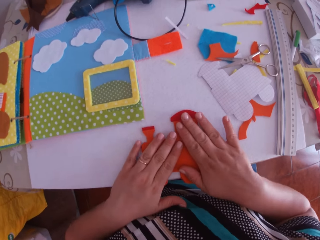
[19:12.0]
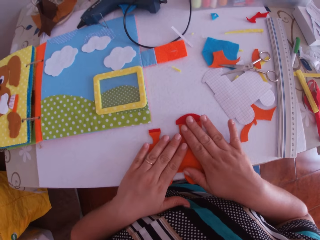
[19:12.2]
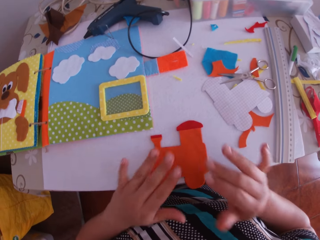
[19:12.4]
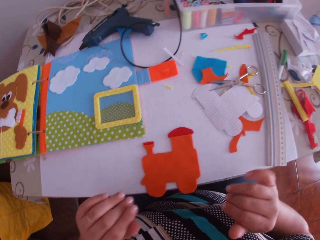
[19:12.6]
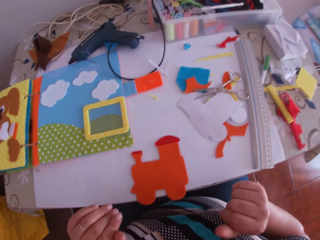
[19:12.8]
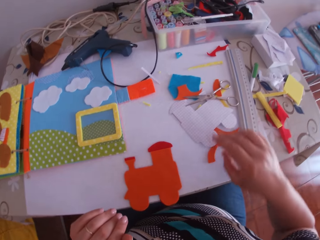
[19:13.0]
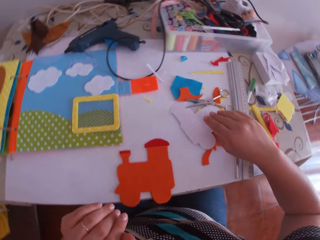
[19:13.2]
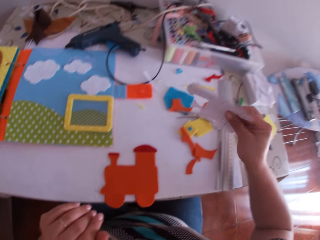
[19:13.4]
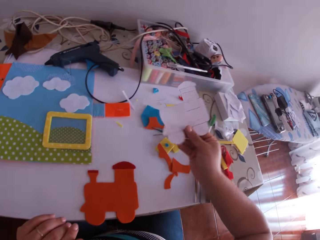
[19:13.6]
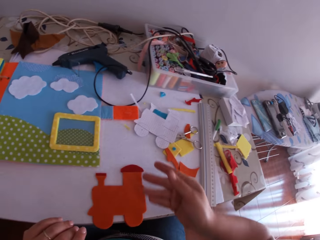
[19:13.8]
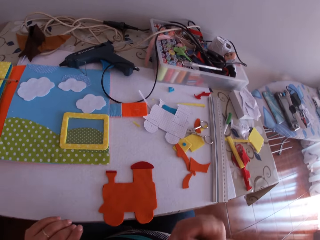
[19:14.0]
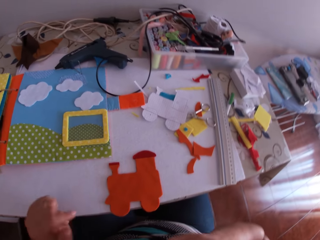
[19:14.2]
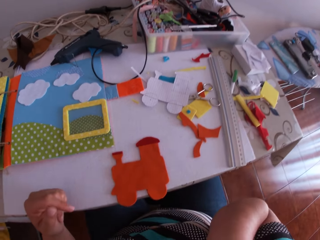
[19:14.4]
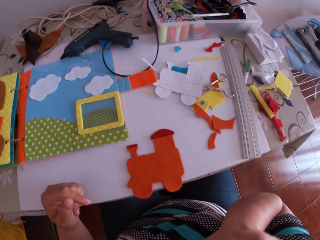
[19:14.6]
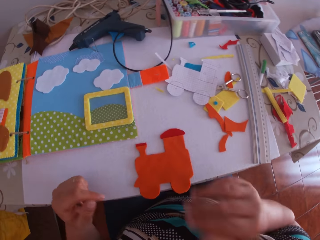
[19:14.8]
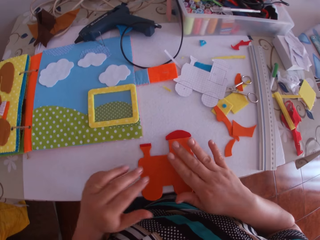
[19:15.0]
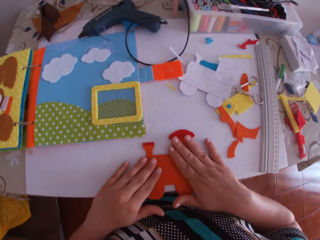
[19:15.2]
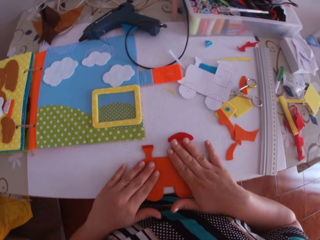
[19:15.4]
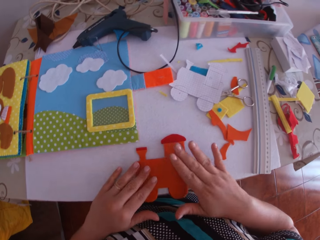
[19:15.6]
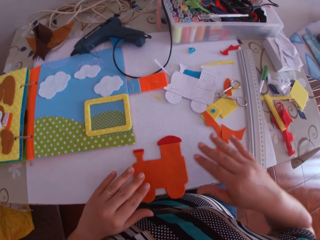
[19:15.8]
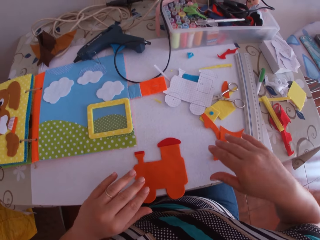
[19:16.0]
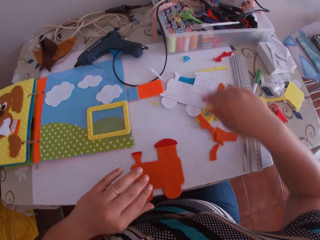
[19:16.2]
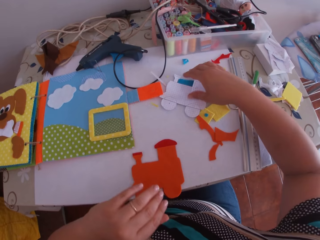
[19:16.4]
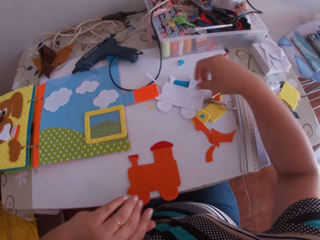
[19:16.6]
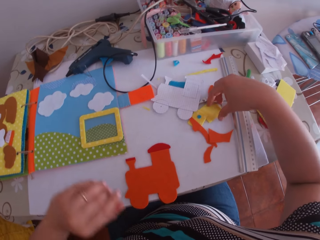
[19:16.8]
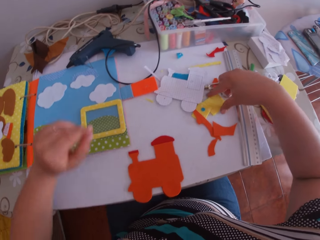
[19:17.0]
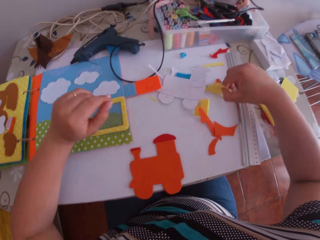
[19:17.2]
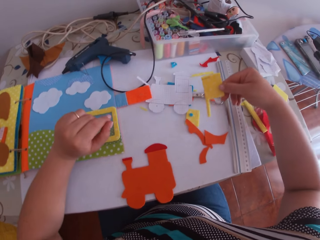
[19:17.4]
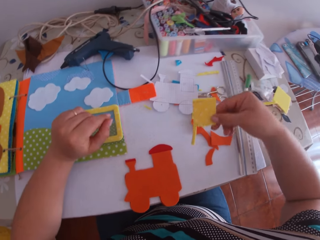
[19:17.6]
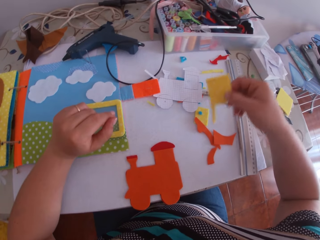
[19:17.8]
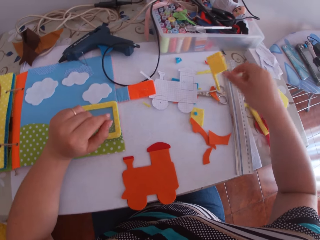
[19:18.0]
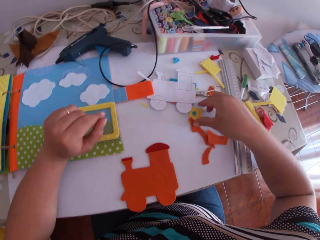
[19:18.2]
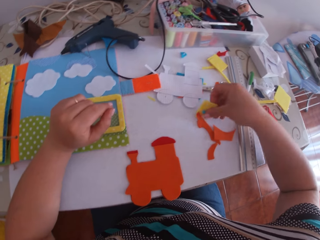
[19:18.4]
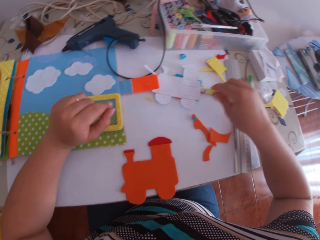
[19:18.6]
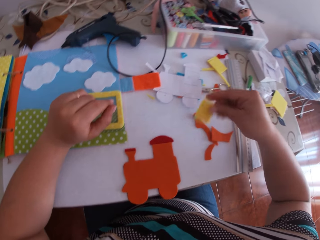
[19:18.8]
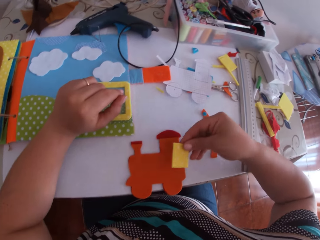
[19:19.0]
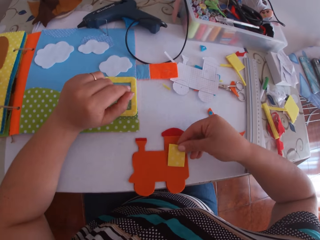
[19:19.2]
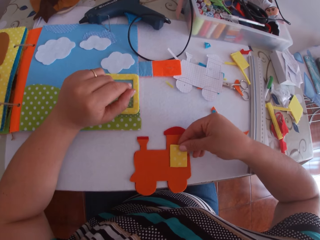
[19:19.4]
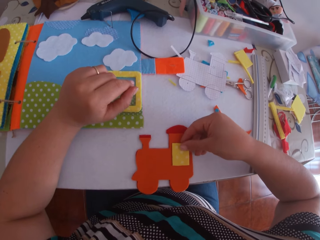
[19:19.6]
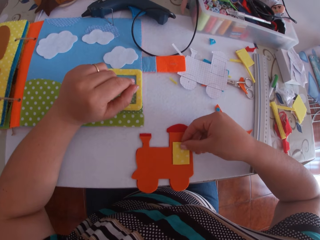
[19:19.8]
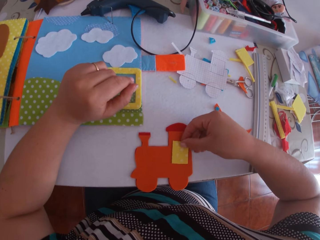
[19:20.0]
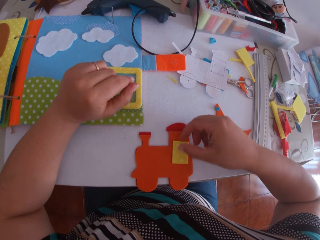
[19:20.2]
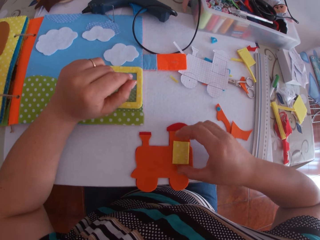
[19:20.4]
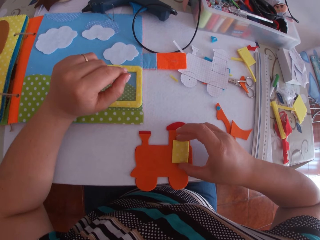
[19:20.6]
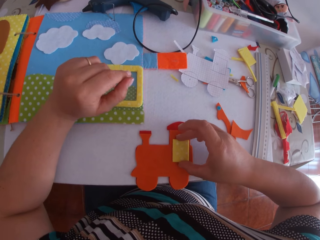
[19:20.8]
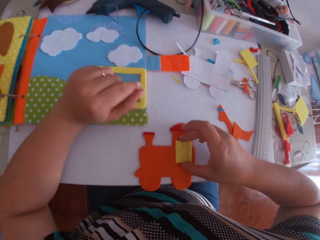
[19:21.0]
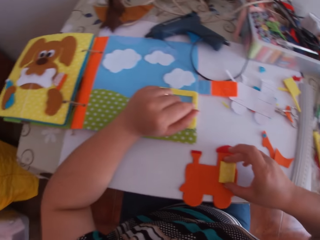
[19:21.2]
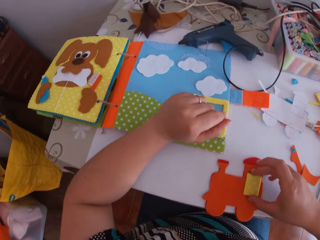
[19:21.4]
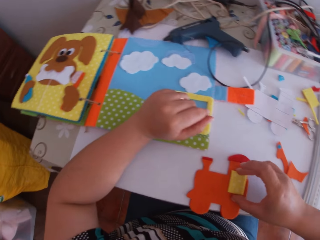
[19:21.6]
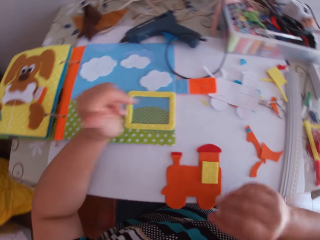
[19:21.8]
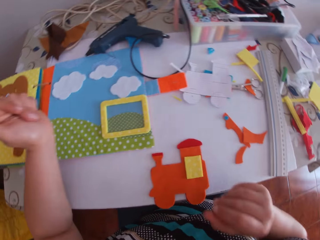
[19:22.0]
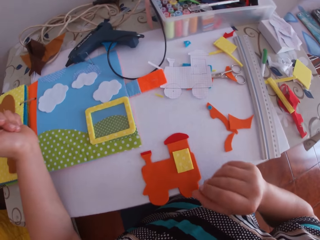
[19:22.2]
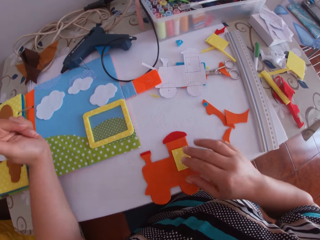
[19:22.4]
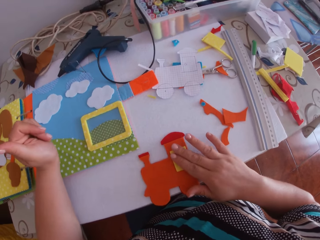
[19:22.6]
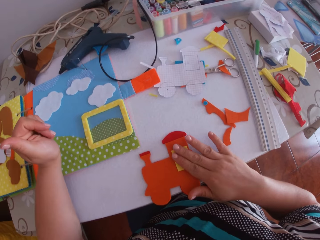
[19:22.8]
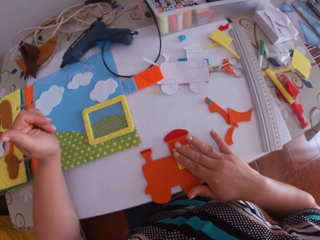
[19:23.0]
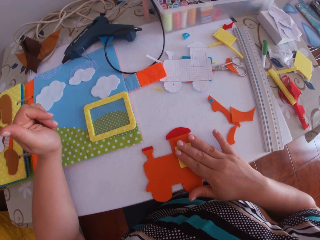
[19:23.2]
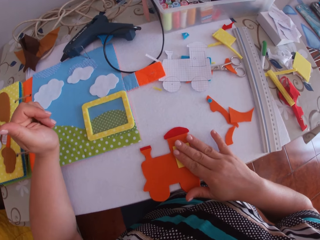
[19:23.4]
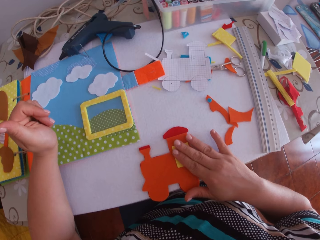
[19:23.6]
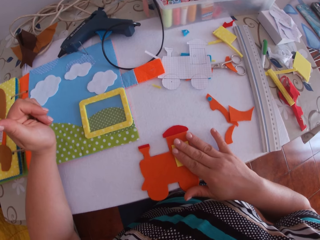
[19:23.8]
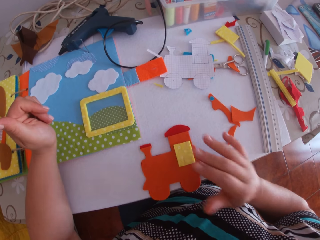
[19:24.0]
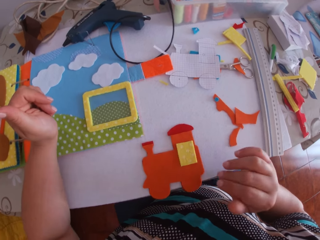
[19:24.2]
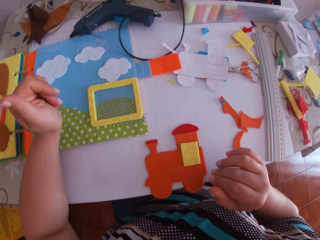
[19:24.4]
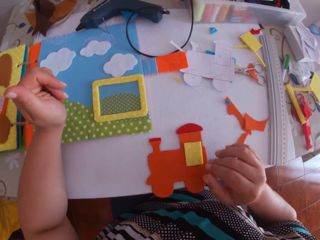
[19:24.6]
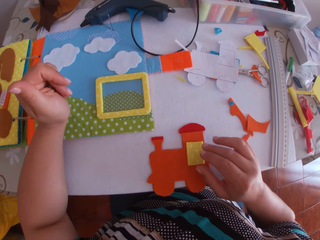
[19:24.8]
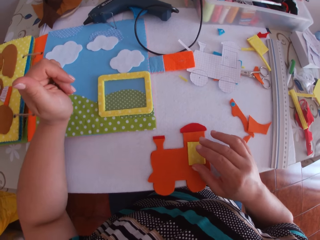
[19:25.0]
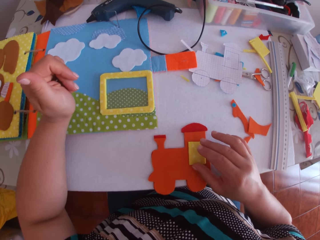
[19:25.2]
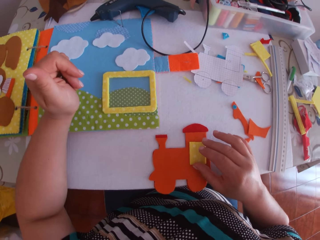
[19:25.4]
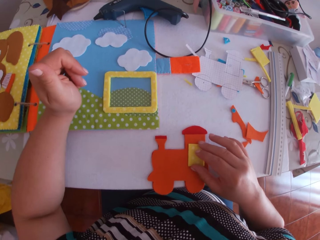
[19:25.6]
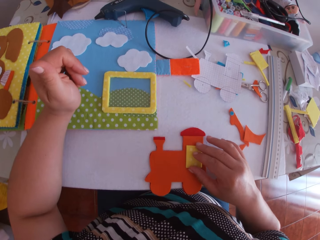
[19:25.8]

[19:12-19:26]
The camera wearer swings her hand. She touches the felt train craft. She swings her hand. She picks a white cardboard with her right hand. She places the white cardboard on the table with her right hand. She swings her hand. She leans her hand on the desk. She touches something. She swings her hand. She places both hands on the cardboards. She touches the felt train craft. She swings her hand. She picks a yellow cardboard or felt material with her right hand. She swings her hand. She drops the felt material. She picks the felt material. She swings her hand. She places the yellow cardboard on the red and orange cardboards with her right hand. She swings her hand. She holds the felt material. She stares at the craft book. She swings her hand. She places her right hand on the cardboards. She swings her hand.

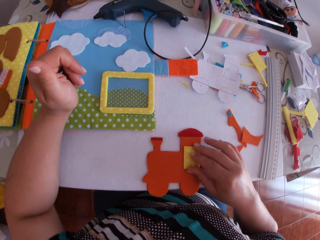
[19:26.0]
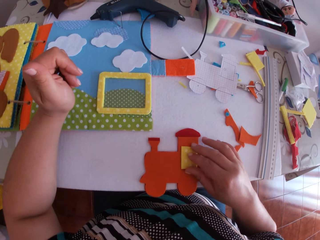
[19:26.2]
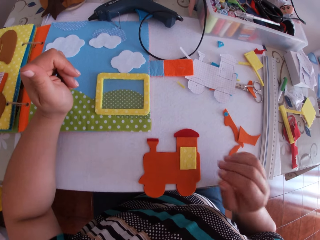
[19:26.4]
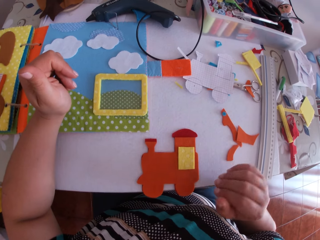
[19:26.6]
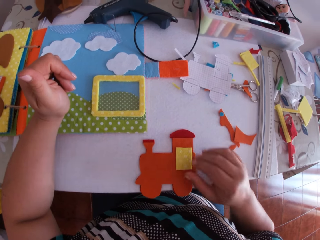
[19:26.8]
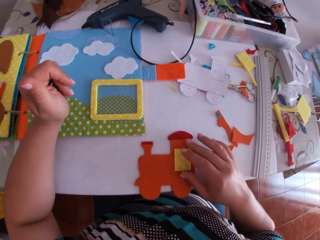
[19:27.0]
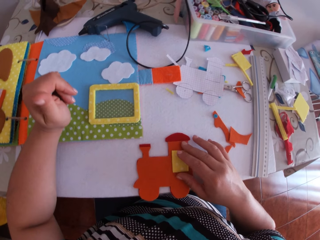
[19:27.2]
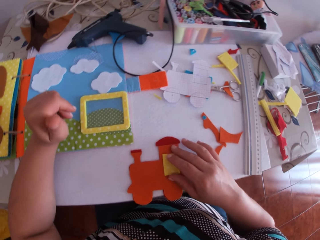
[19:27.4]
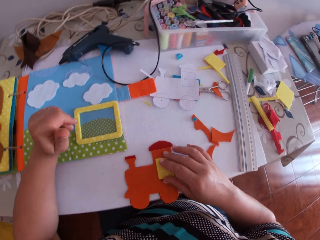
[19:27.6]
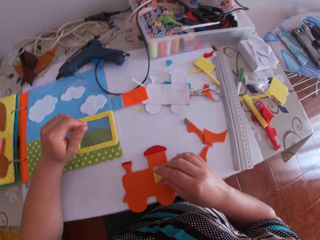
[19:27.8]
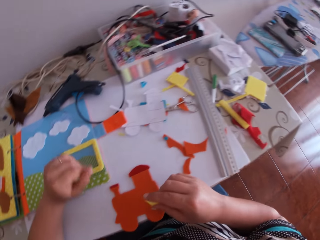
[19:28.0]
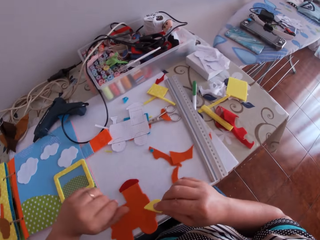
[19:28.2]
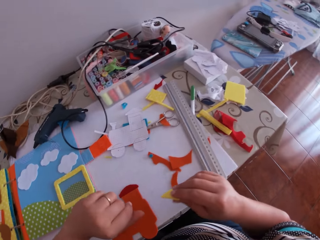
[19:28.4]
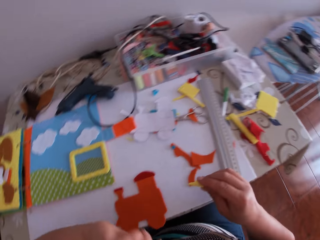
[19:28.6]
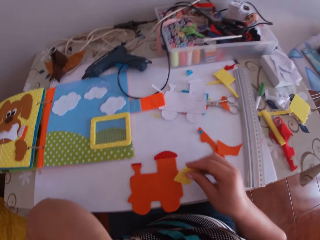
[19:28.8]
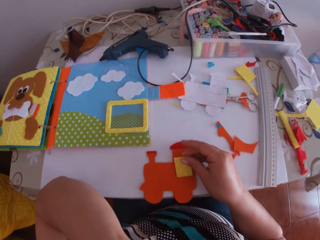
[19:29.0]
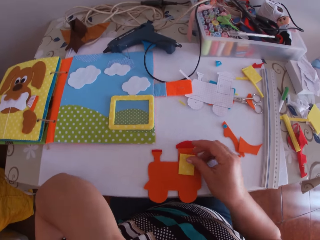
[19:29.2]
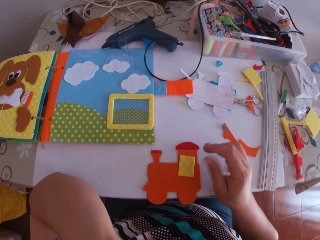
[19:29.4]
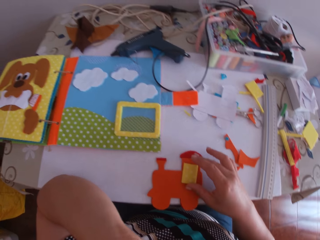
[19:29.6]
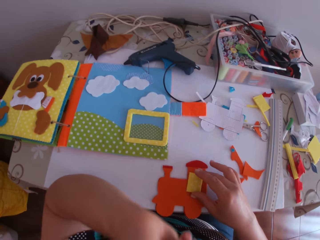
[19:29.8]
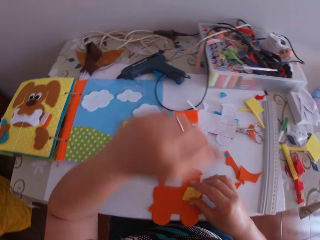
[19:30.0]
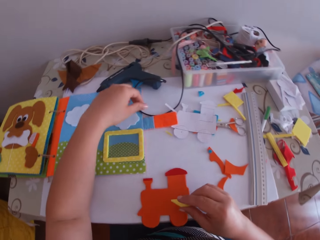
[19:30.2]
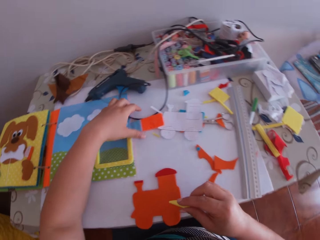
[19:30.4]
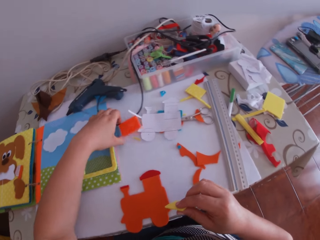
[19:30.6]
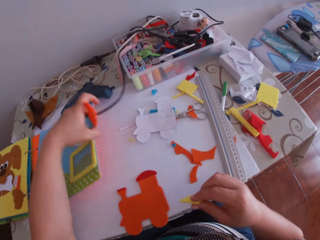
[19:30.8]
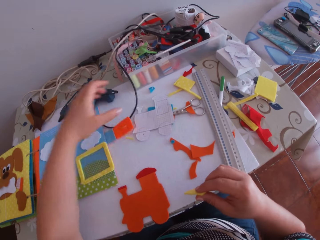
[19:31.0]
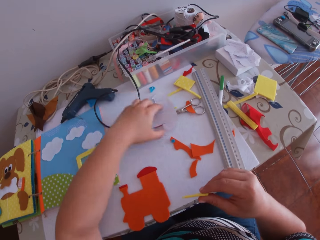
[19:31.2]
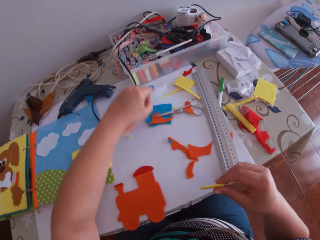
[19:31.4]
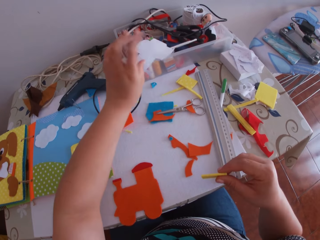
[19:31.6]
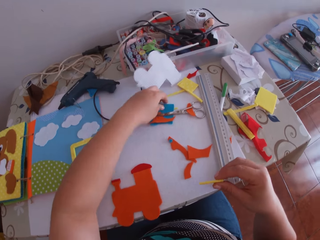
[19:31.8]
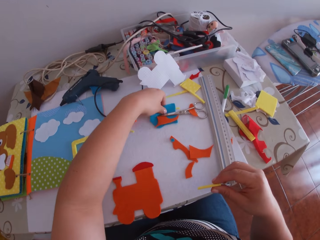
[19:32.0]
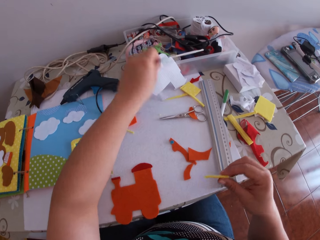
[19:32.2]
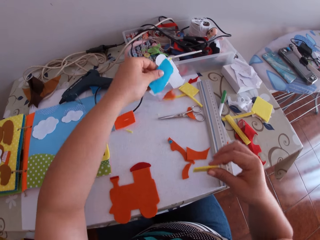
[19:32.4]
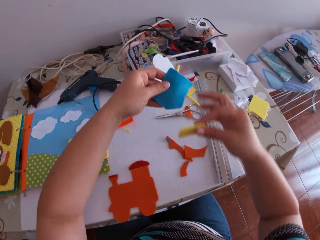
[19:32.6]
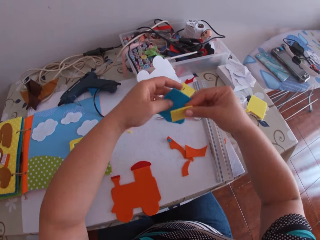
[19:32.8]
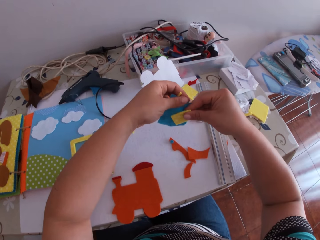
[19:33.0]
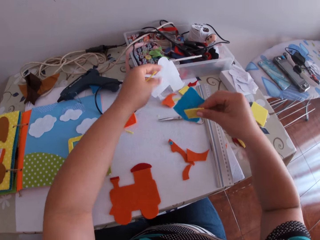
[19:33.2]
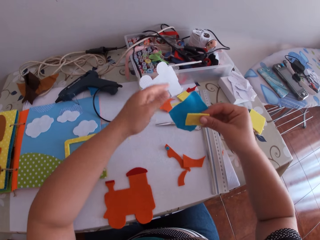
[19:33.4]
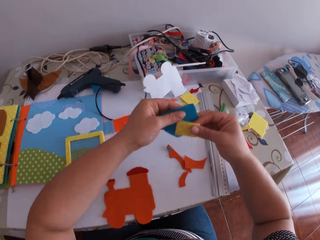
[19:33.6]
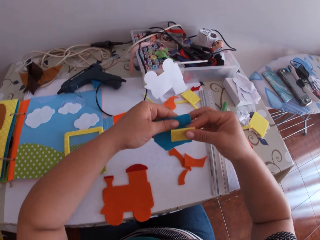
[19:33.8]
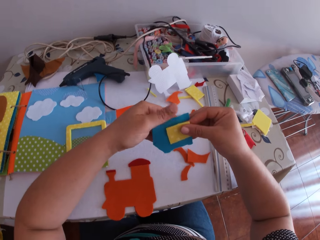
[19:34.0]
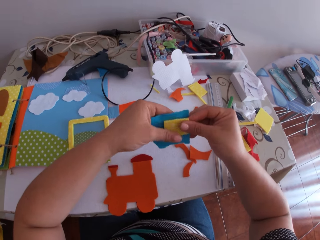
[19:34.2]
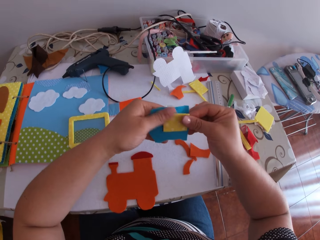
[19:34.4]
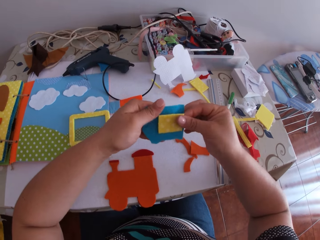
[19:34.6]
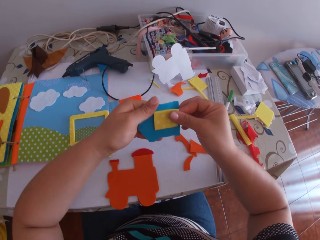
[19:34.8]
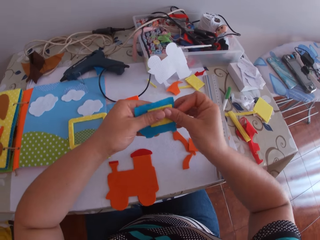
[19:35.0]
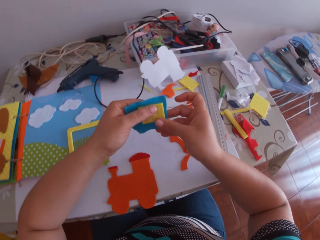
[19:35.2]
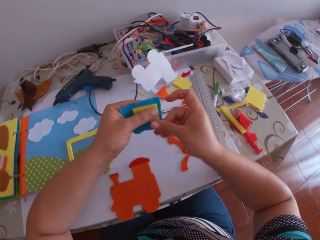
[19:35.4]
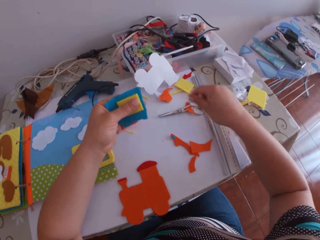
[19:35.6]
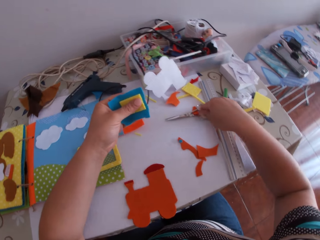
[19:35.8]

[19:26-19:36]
The camera wearer touches the felt train craft. She swings her hand. She swings her hand again. She touches the felt train craft. She lifts the yellow cardboard or felt material with her right hand. She swings her hand. She places the yellow cardboard on the red and orange cardboards with her right hand. She swings her hand. She swings her hand again. She picks the felt material. She lifts a part of a cardboard album or craft book with her left hand. She drops the craft book. She swings her hand. She lifts the white cardboard or paper train craft with her left hand. She drops the paper train craft. She picks a blue cardboard with her left hand. She swings her hand. She transfers the blue cardboard from her left hand to her right hand. She holds the blue and yellow cardboard with her right hand. She swings her hand. She holds the blue and yellow cardboard with both hands. She swings her hand. She holds the felt material.
